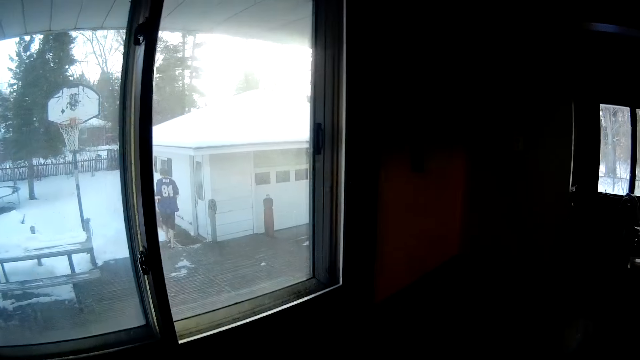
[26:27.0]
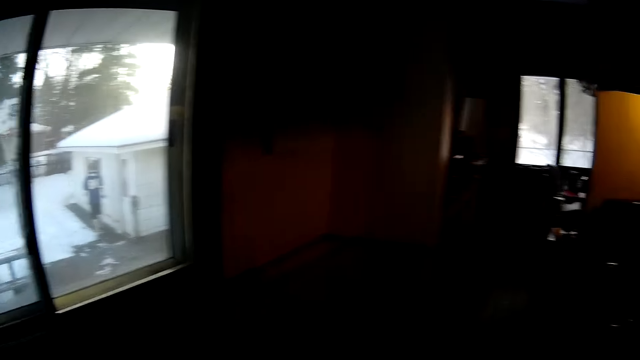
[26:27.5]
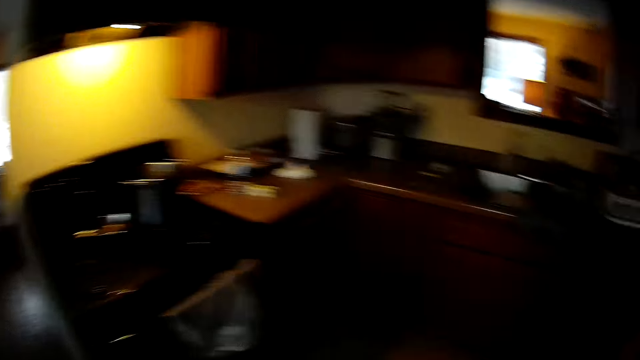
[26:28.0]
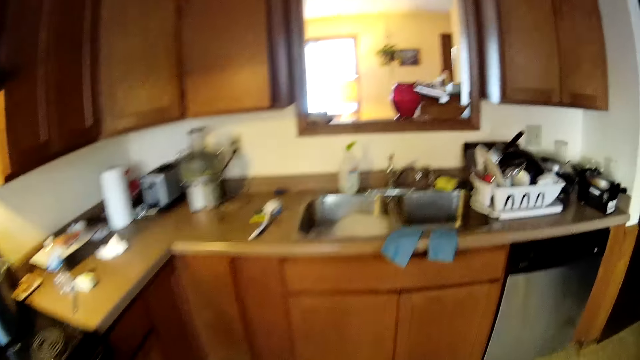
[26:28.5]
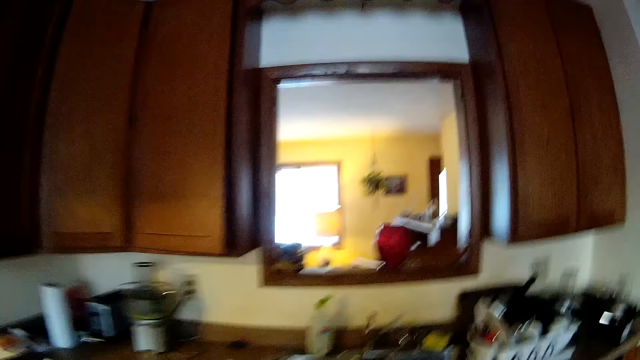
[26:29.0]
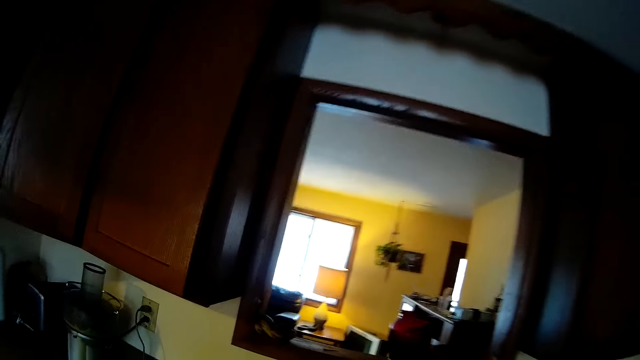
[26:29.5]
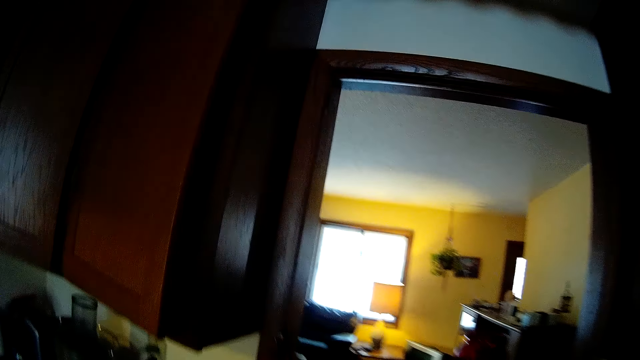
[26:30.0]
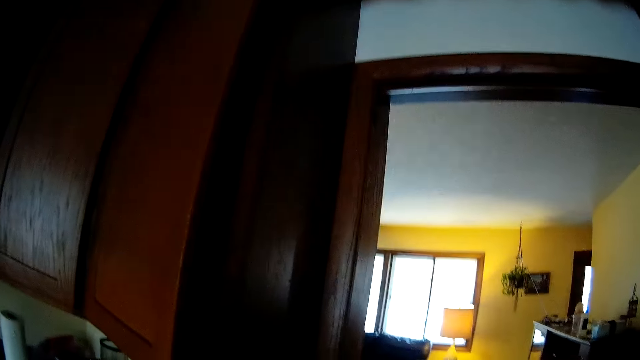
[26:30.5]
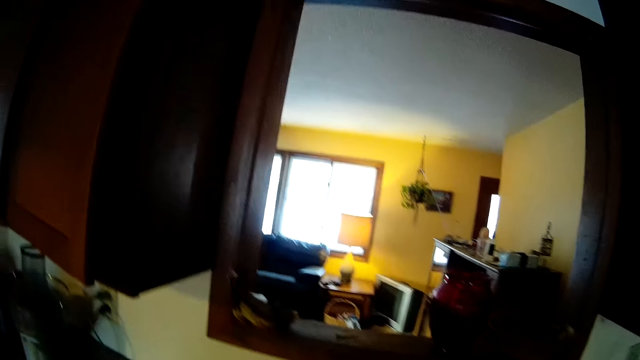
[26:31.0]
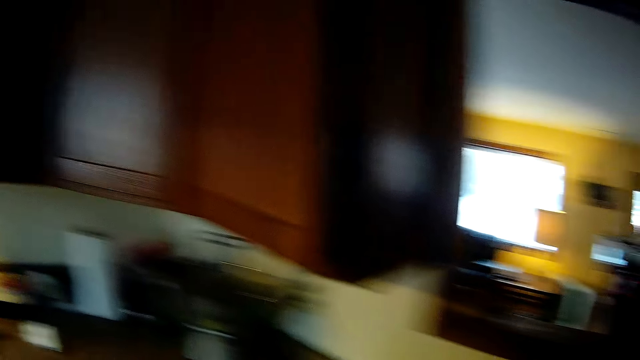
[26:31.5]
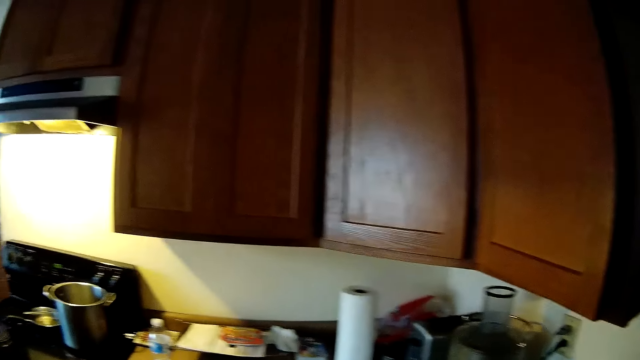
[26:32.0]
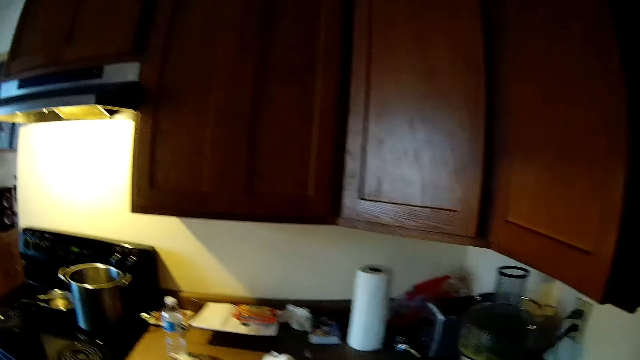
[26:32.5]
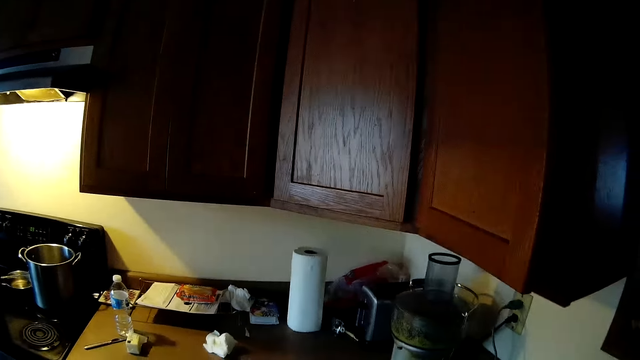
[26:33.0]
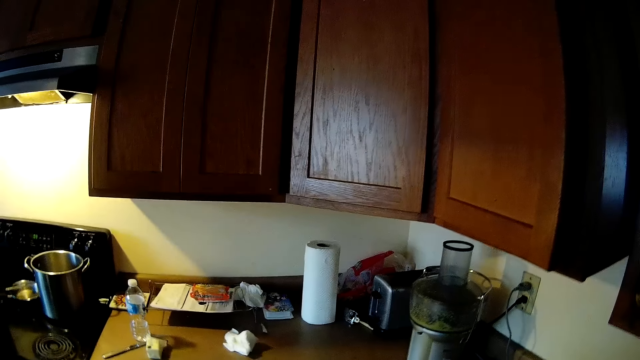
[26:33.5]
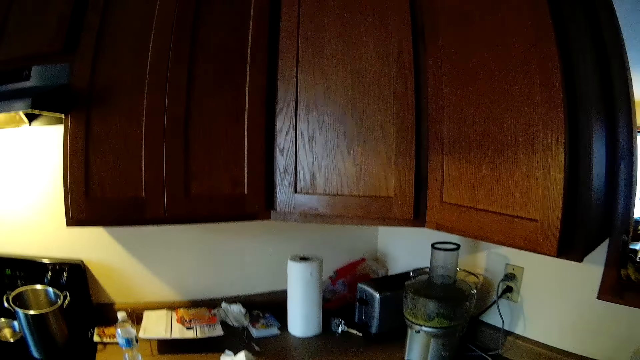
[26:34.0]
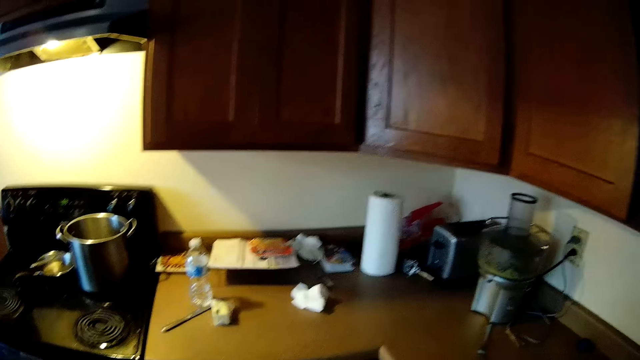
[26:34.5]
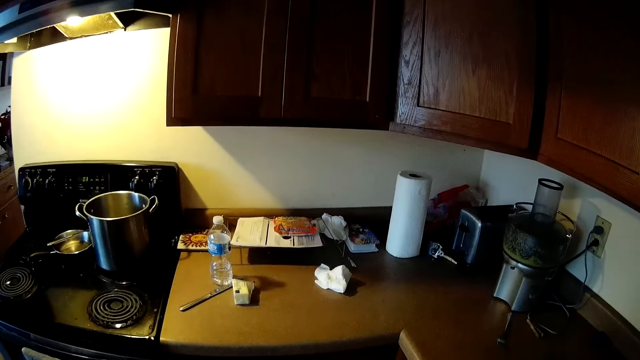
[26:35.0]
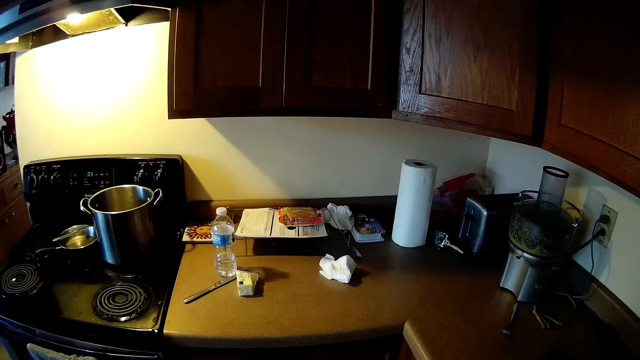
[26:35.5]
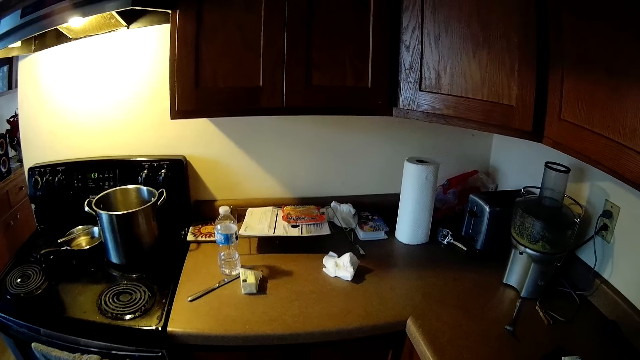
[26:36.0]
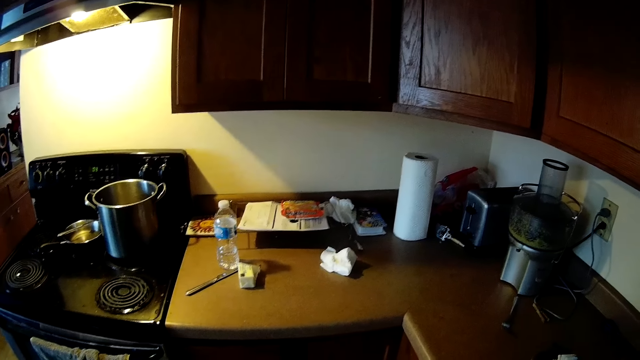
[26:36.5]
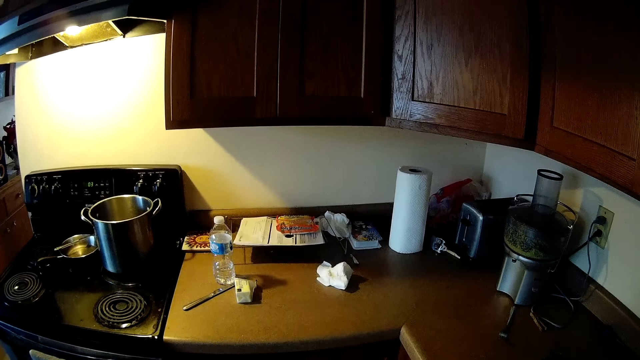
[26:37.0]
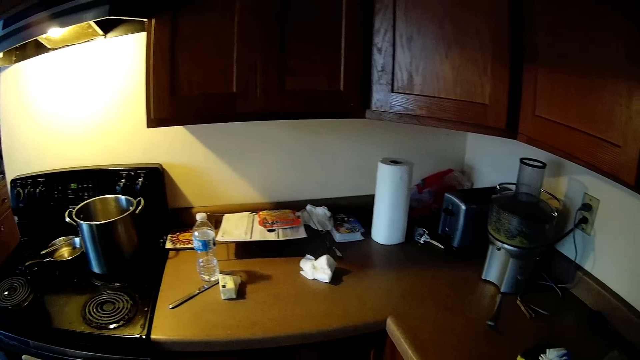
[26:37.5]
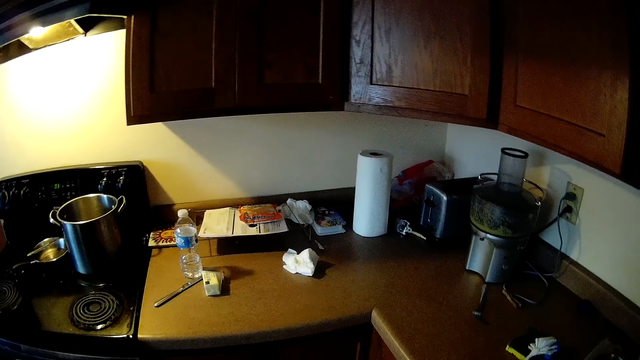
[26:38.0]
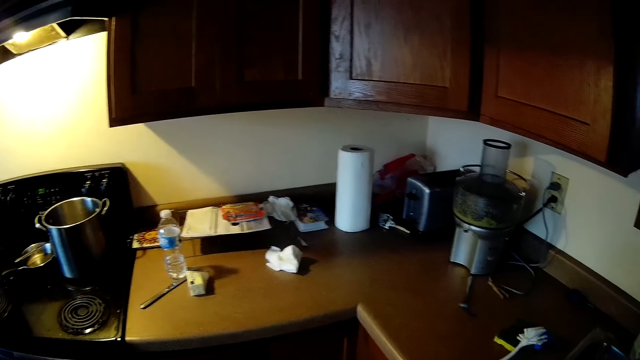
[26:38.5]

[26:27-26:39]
The camera wearer walks around the kitchen. They look around the kitchen.

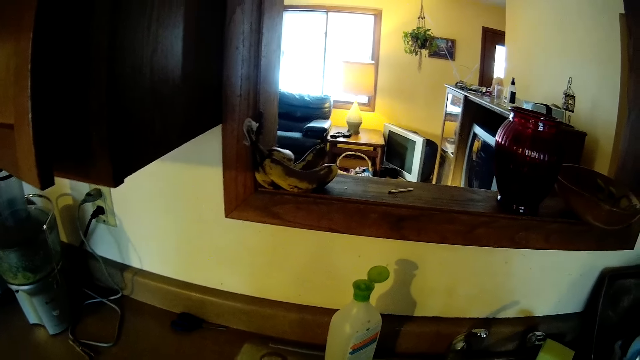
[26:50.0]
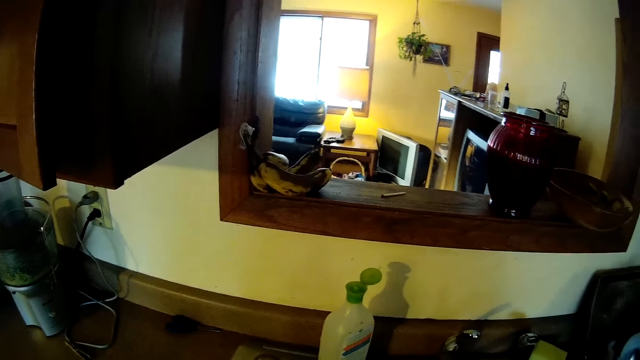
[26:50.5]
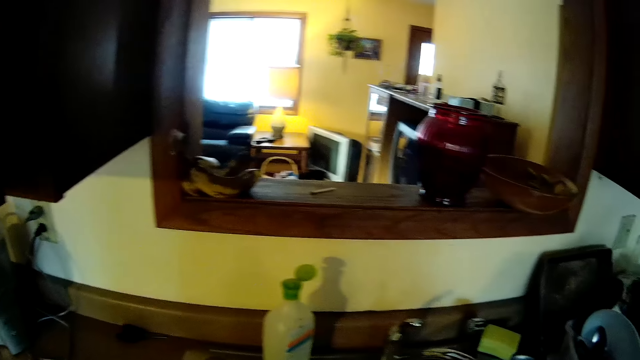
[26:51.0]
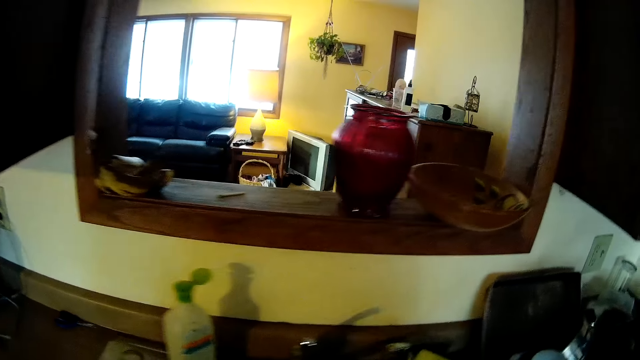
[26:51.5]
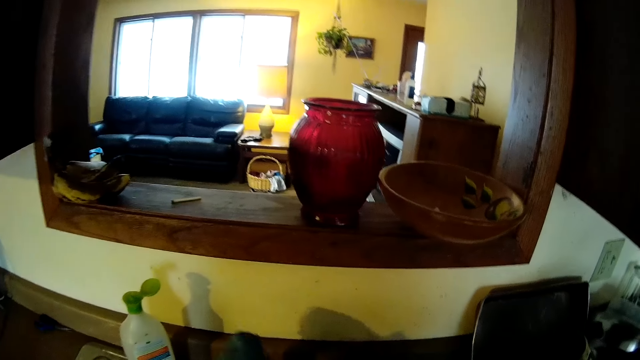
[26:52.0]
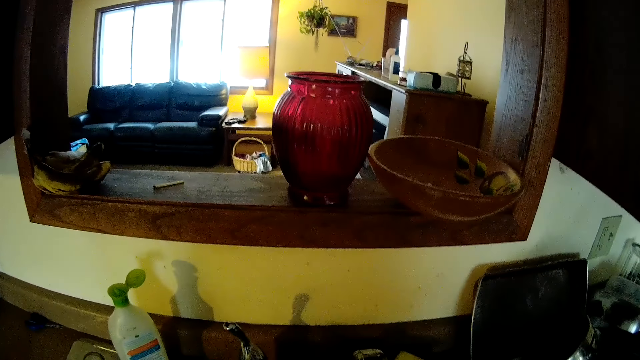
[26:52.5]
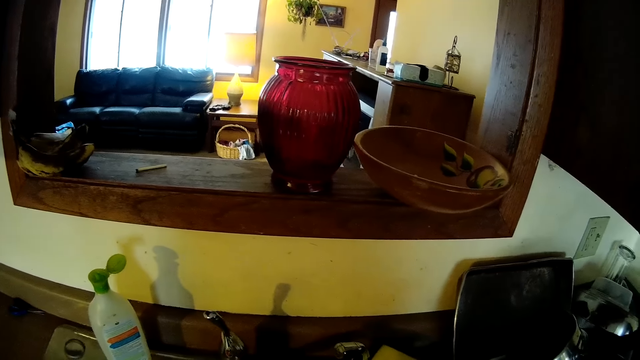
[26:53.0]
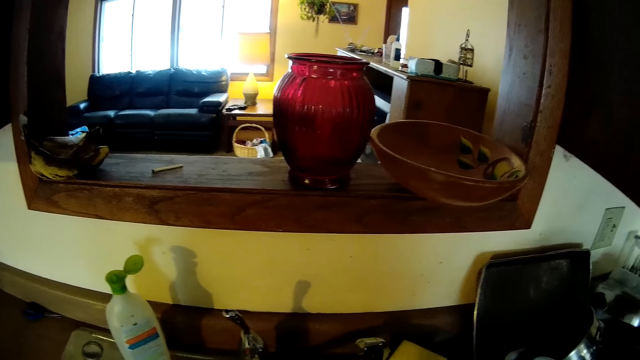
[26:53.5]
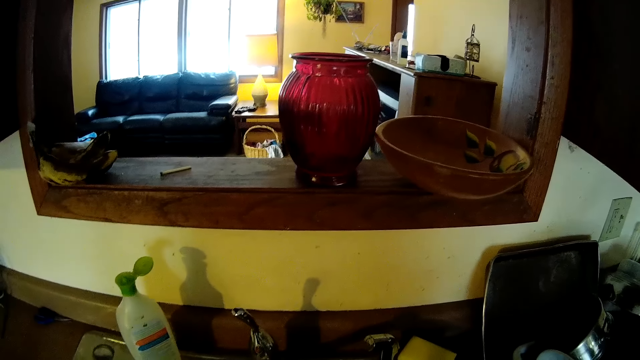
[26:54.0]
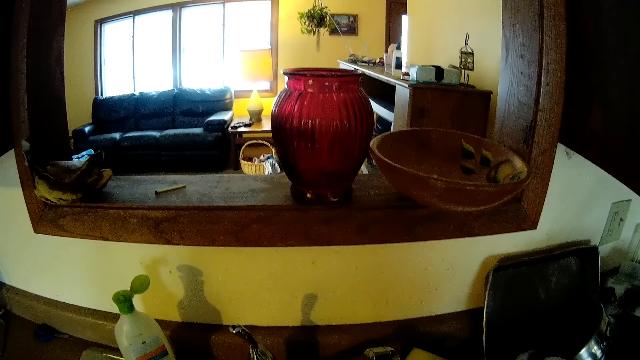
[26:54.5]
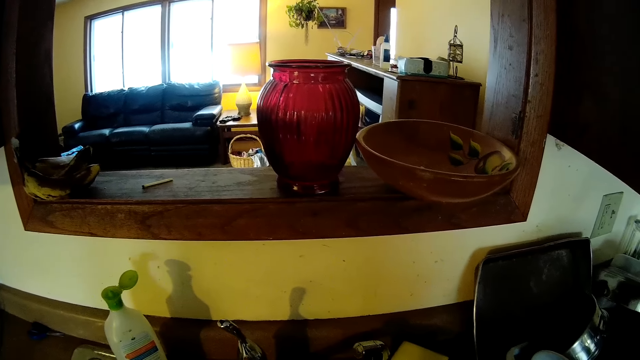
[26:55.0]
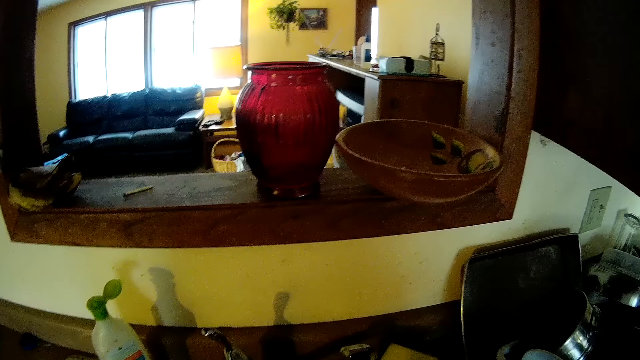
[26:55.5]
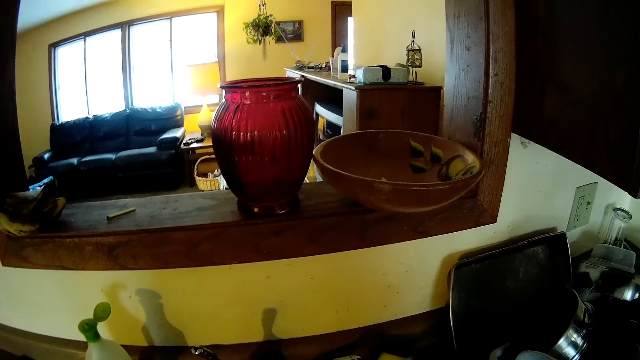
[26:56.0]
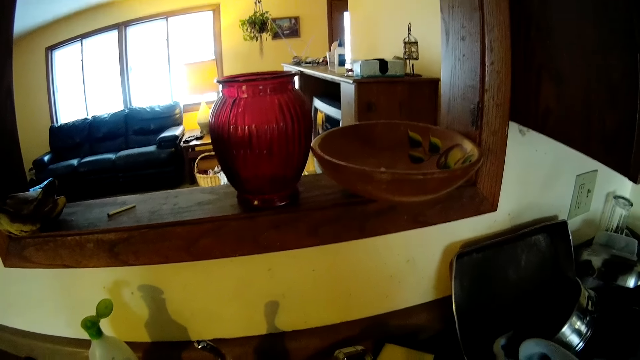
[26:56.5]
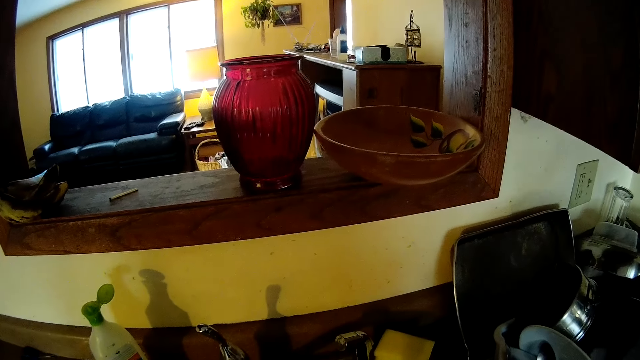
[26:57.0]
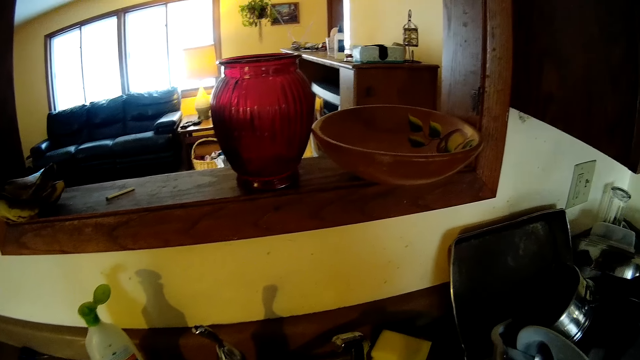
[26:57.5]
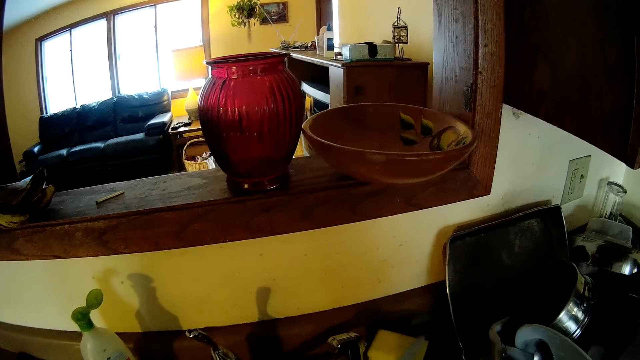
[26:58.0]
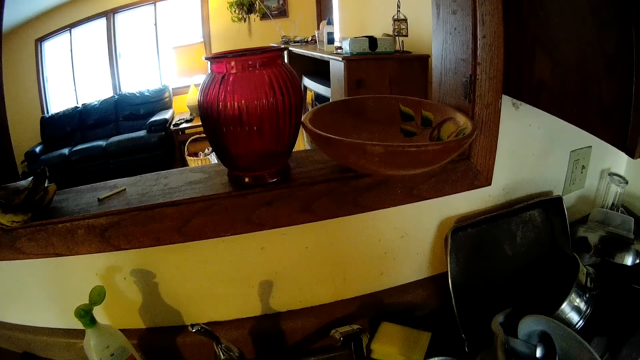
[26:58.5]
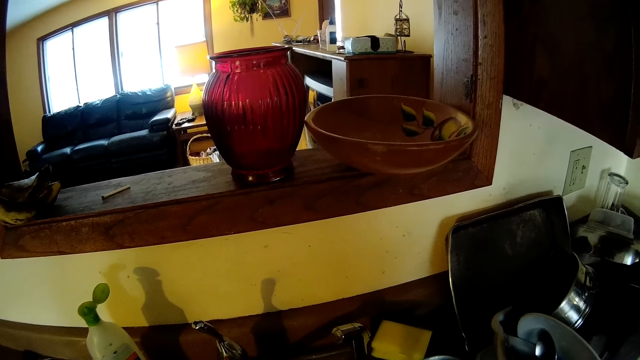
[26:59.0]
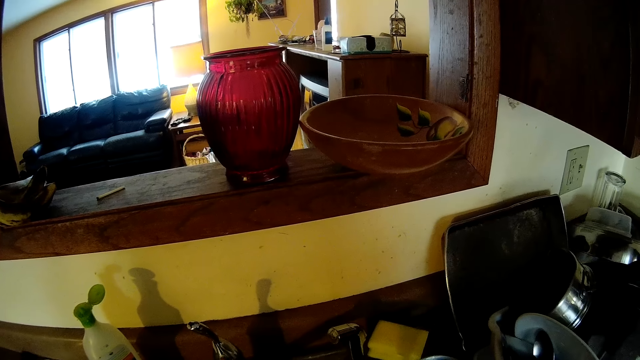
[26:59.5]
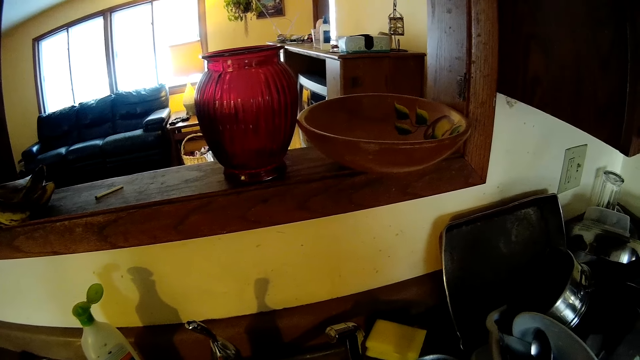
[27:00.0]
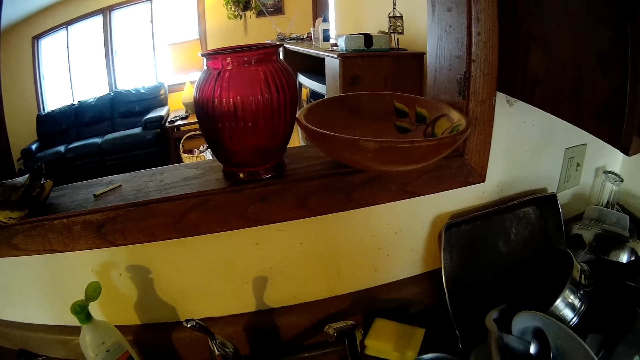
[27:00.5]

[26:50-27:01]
The camera wearer turns on the tap with her left hand. She lifts a knife with her right hand. She lifts the knife with her right hand again.
